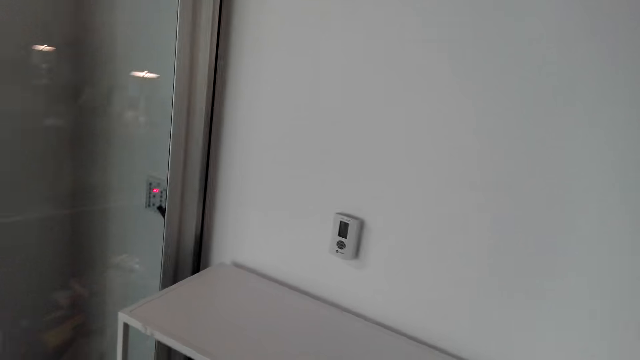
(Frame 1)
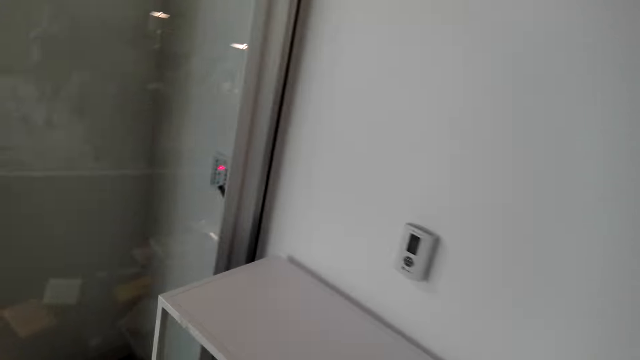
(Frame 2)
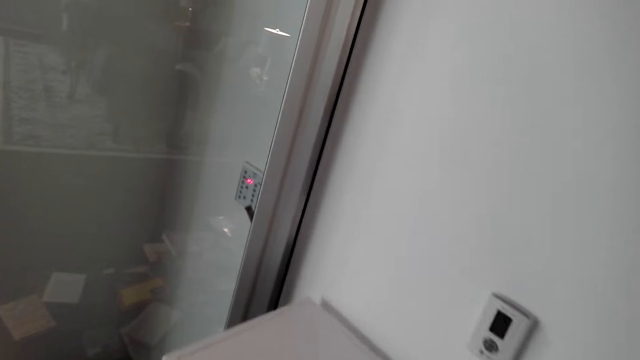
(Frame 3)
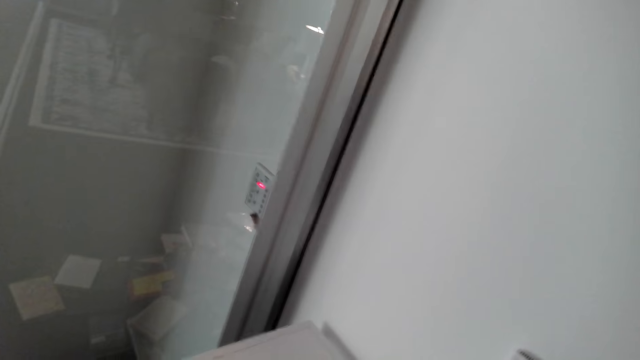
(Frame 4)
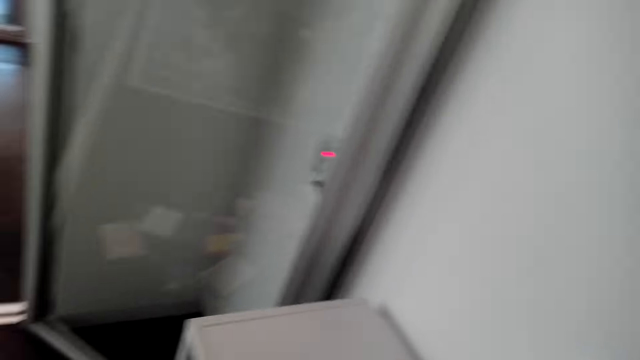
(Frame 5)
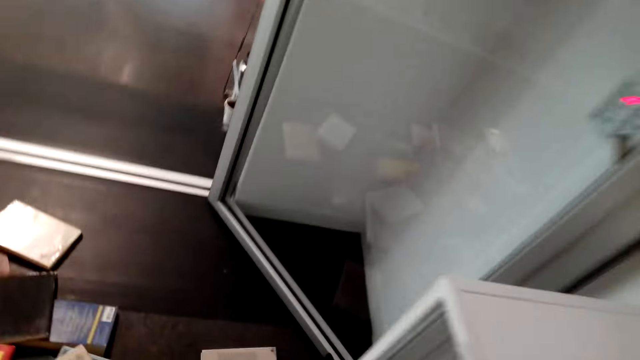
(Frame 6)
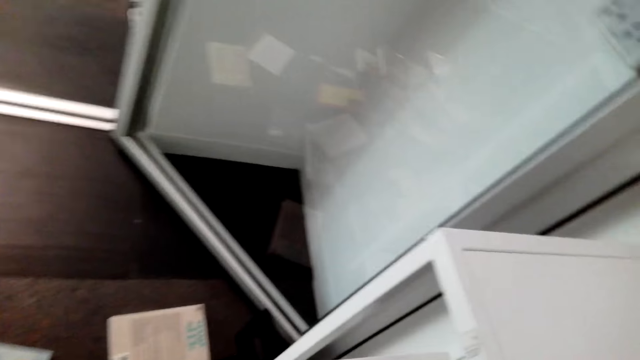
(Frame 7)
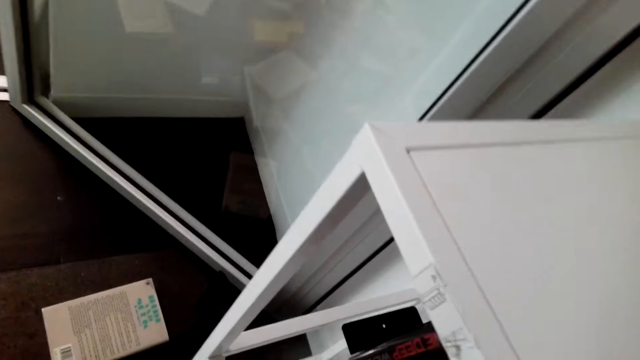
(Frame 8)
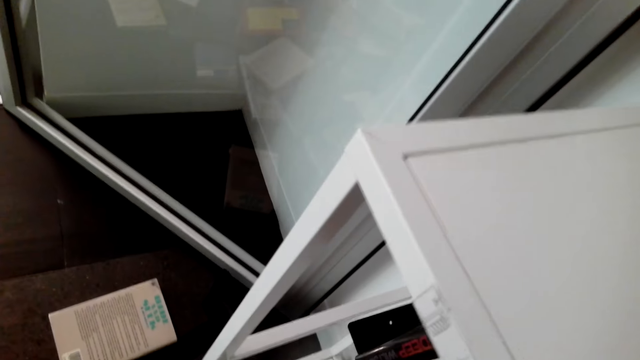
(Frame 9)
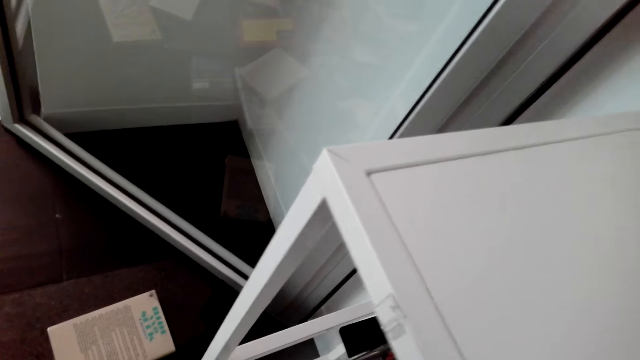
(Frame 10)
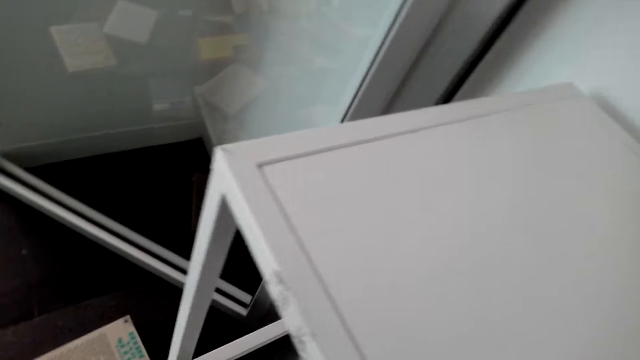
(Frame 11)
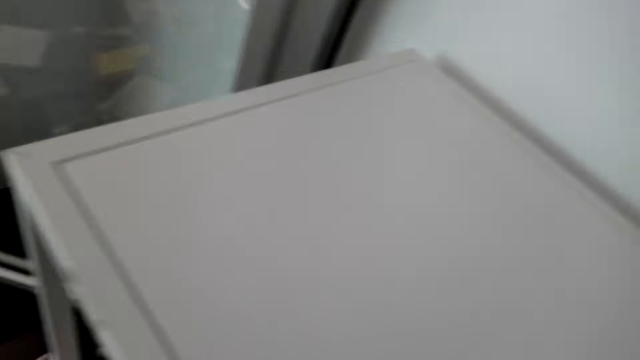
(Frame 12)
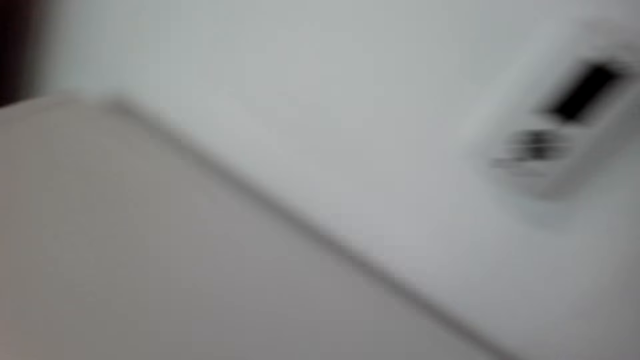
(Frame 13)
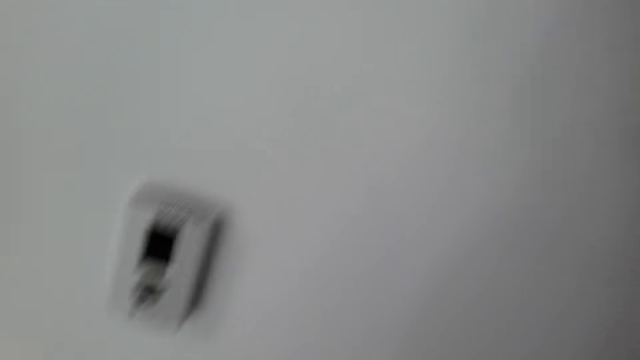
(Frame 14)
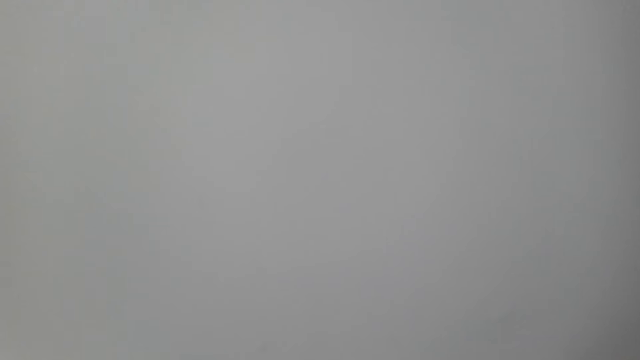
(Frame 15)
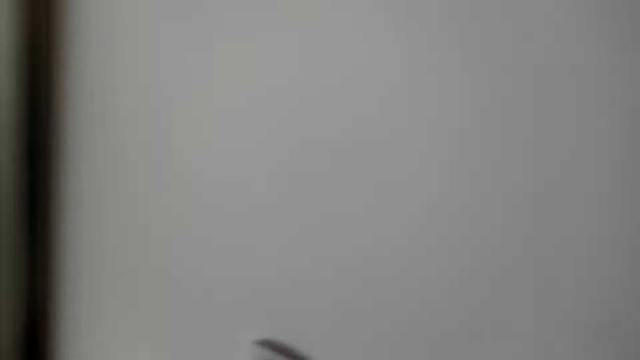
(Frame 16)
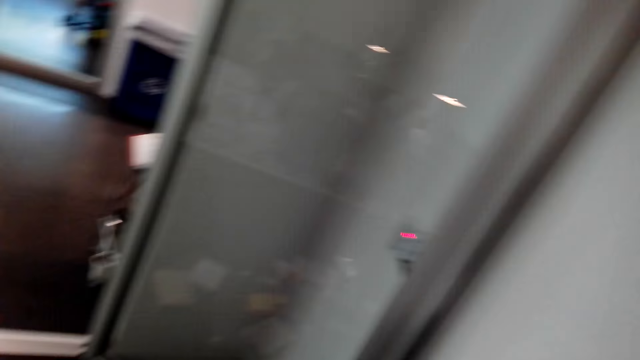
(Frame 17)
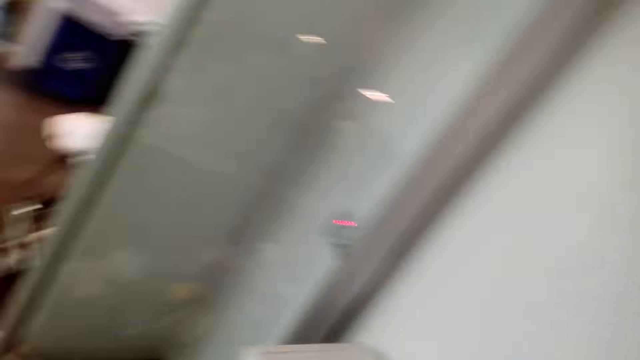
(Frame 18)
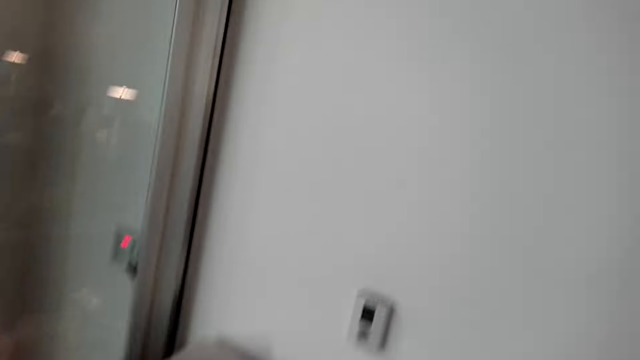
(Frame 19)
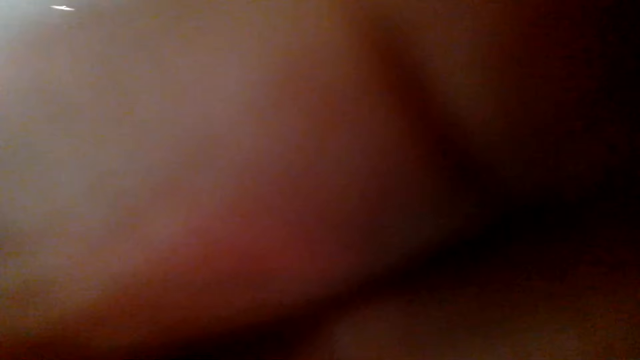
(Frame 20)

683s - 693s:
The camera wearer bends down. They put the books on the shelf. They look around and turn around.

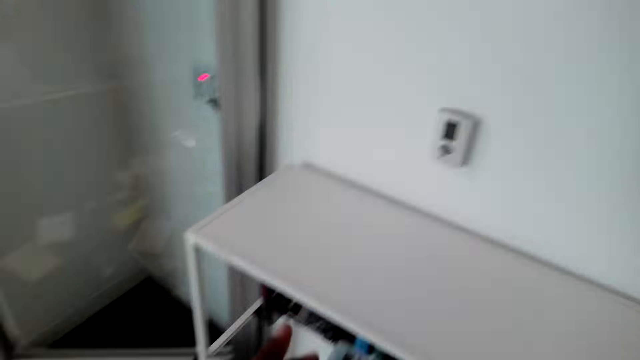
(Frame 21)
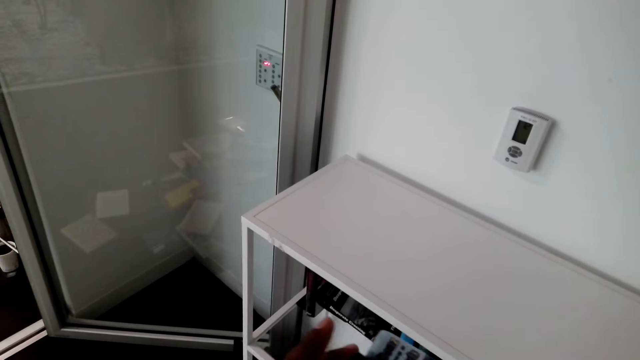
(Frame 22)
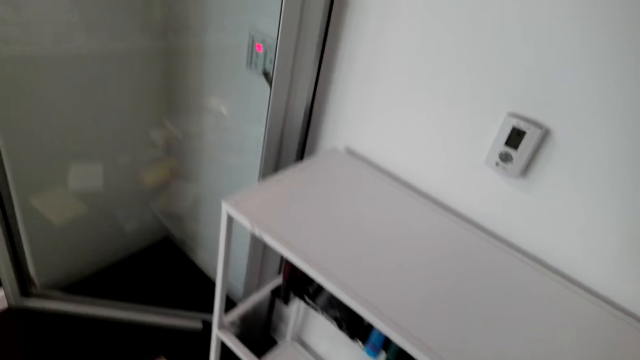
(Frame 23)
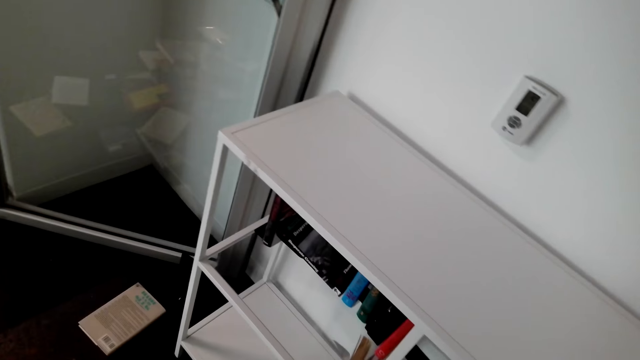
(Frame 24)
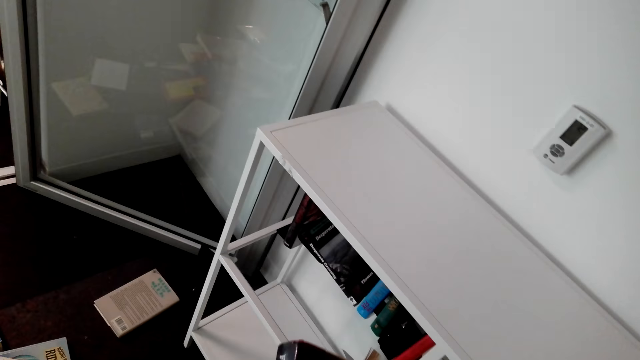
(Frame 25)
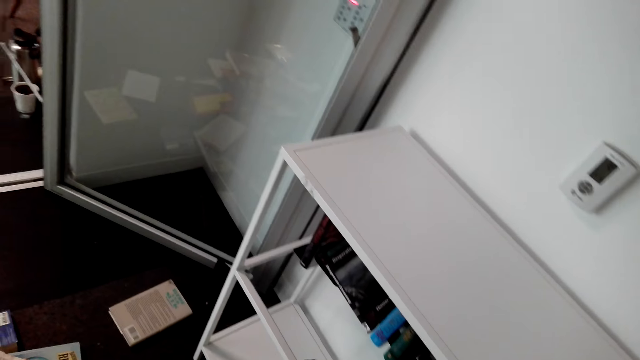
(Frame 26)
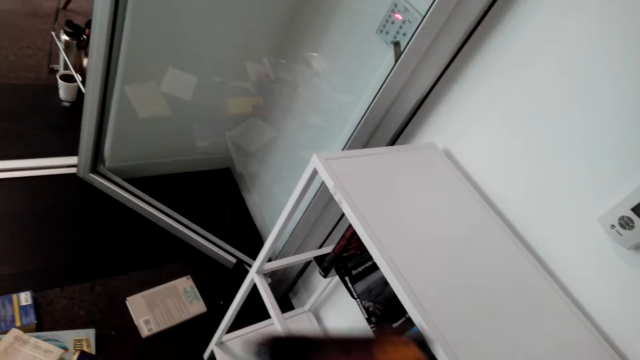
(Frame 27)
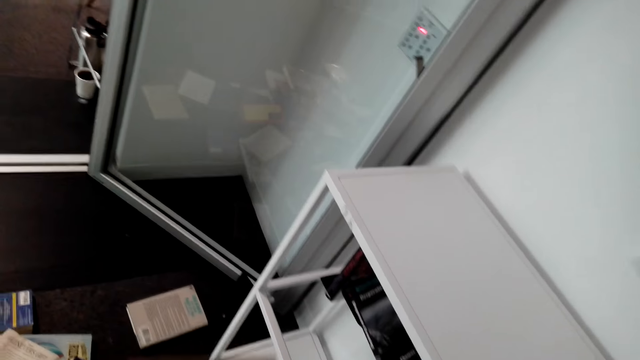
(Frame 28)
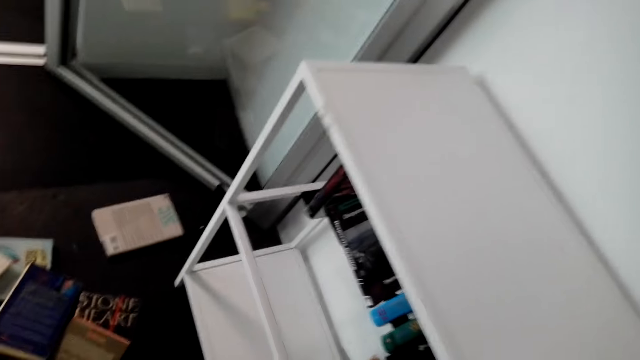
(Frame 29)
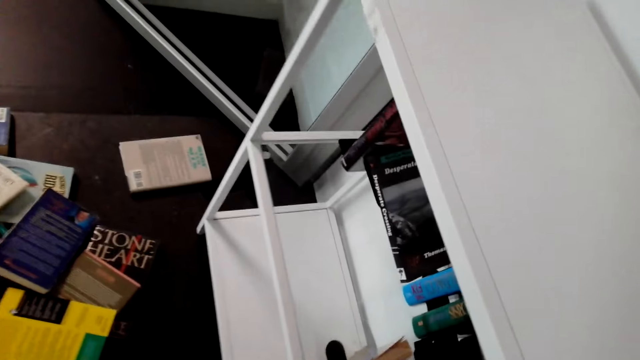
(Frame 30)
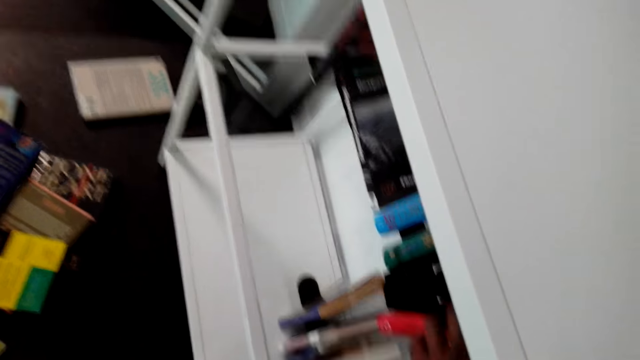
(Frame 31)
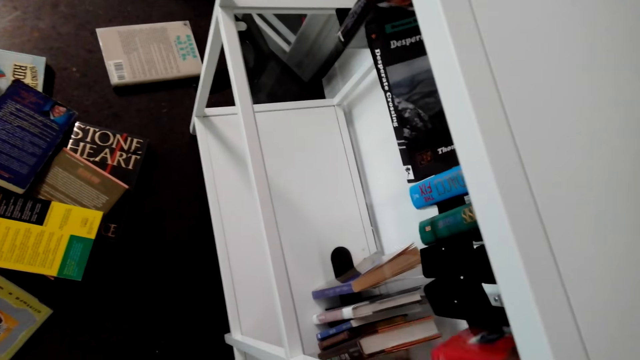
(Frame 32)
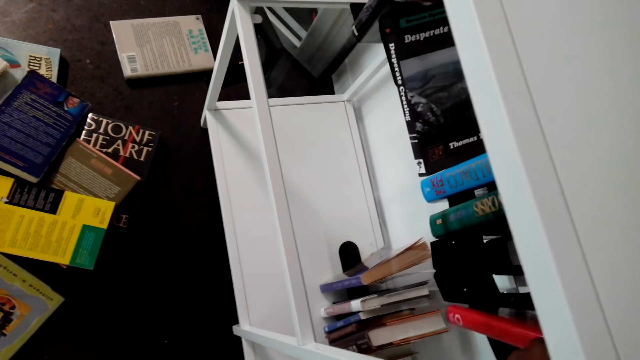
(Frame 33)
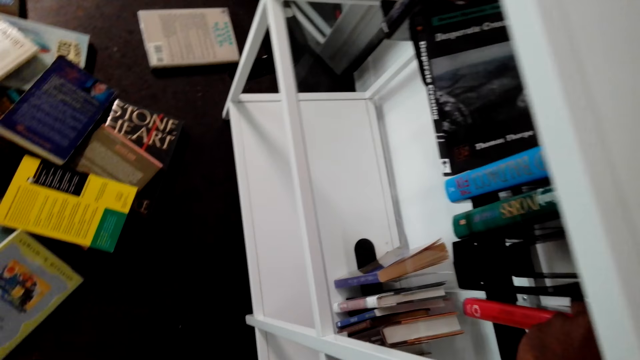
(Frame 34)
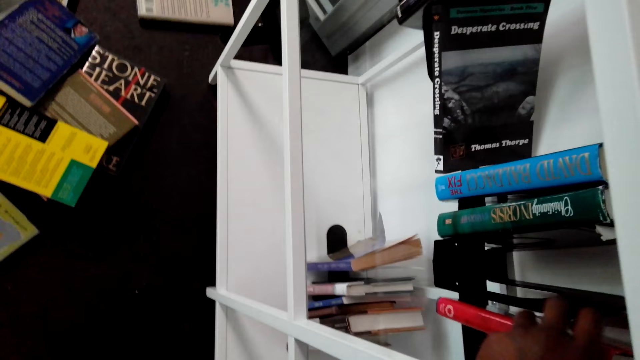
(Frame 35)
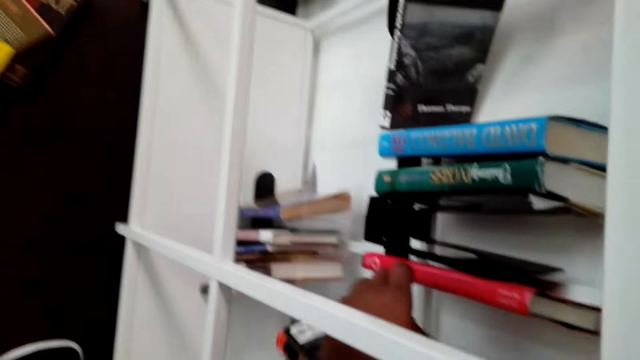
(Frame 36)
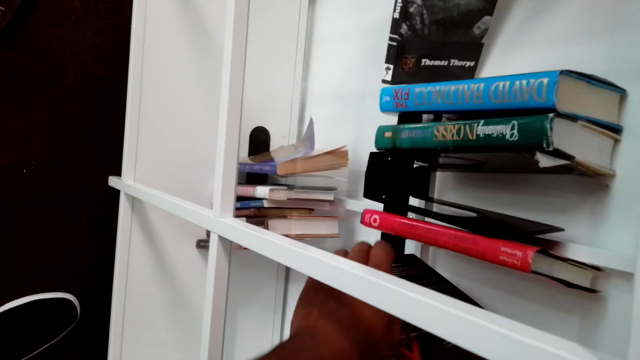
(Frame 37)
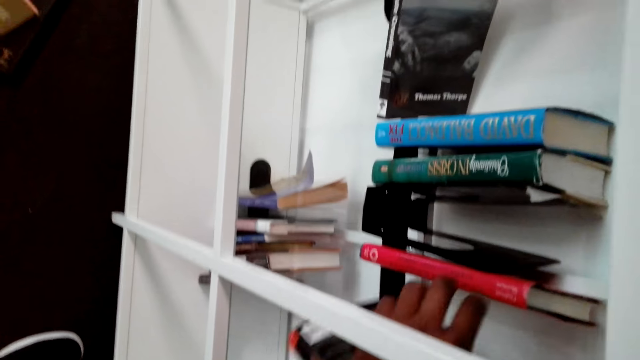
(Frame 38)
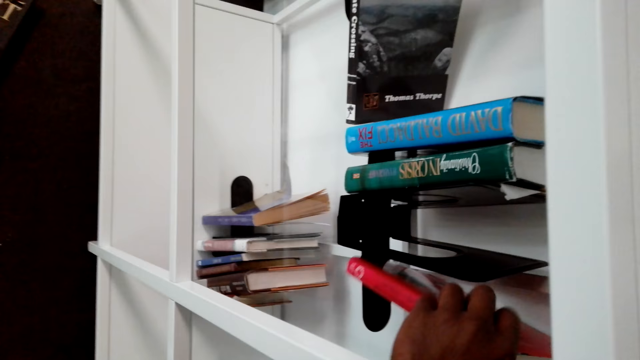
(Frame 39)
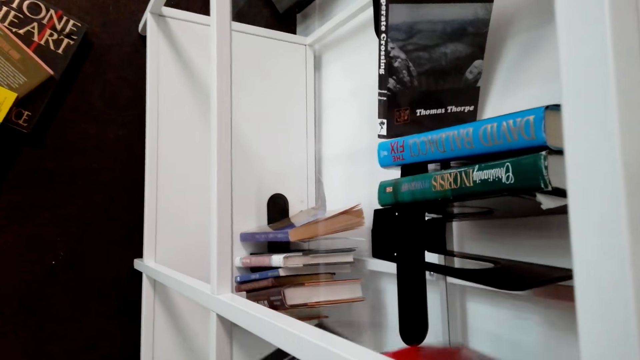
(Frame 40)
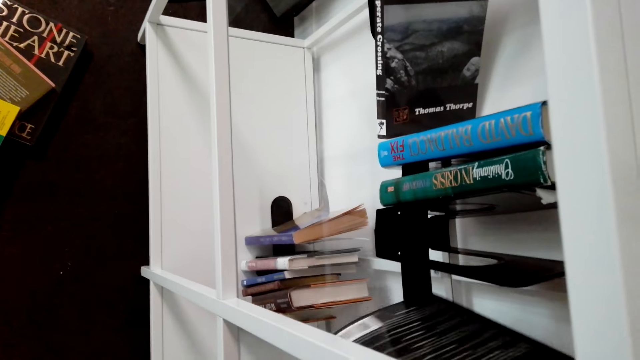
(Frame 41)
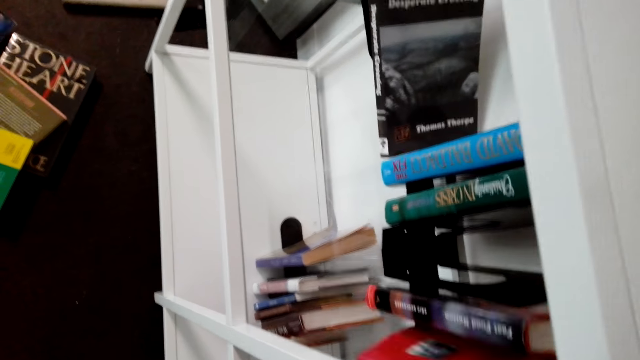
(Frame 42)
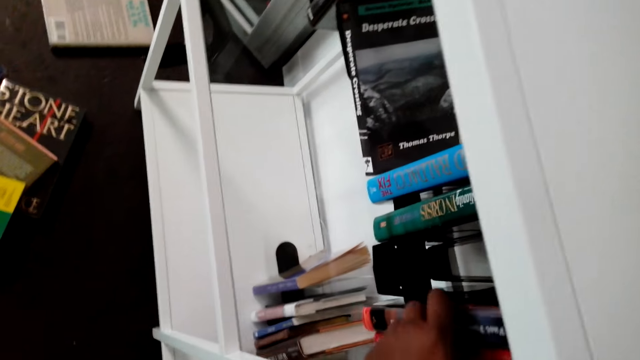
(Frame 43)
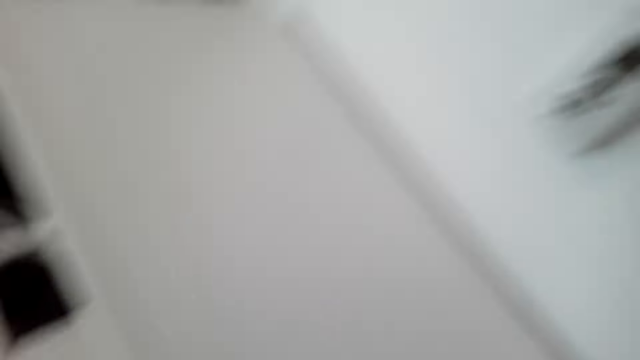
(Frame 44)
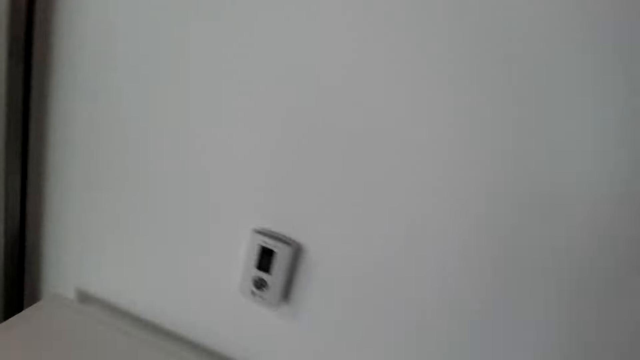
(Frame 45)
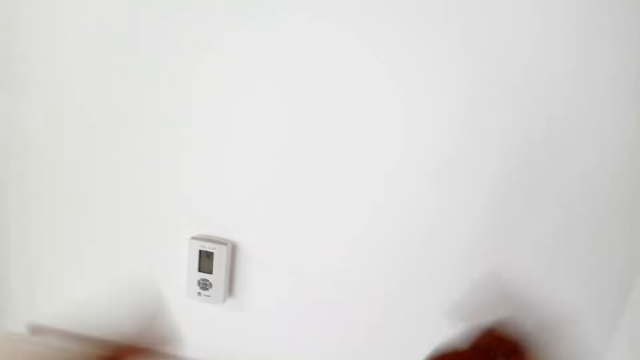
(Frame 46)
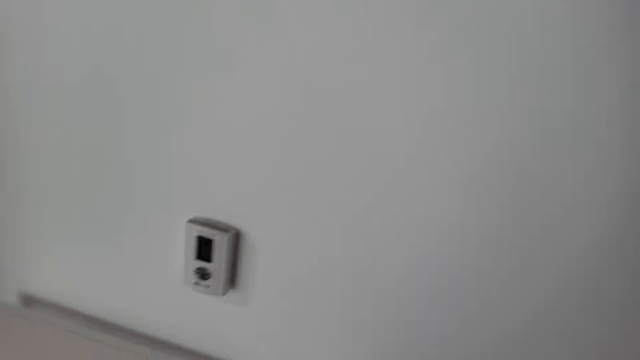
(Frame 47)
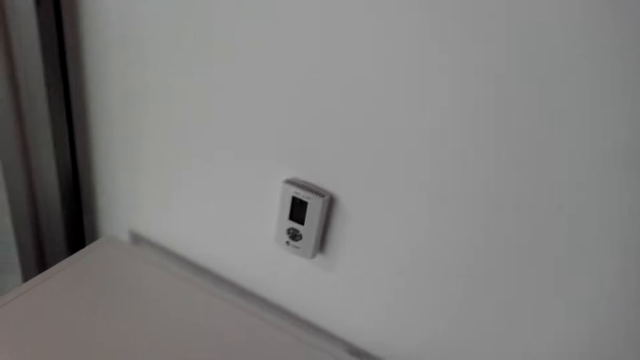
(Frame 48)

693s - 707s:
The camera wearer picks a book. They put the books on the shelf. They hold the book. They bend down. They put the book on the shelf. They turn around. They look around.
